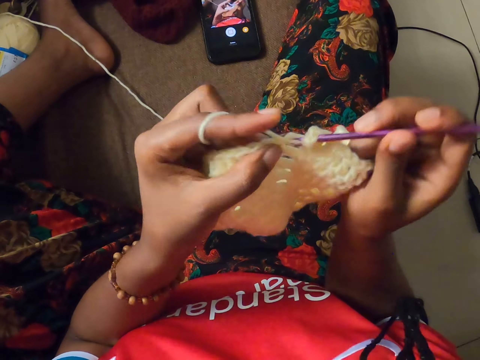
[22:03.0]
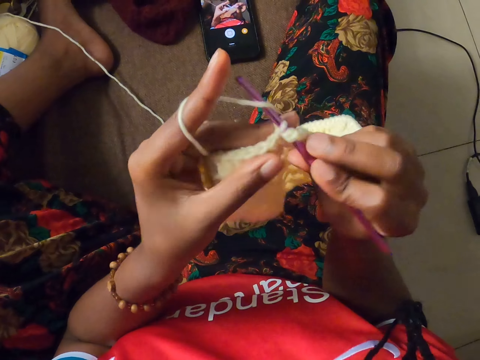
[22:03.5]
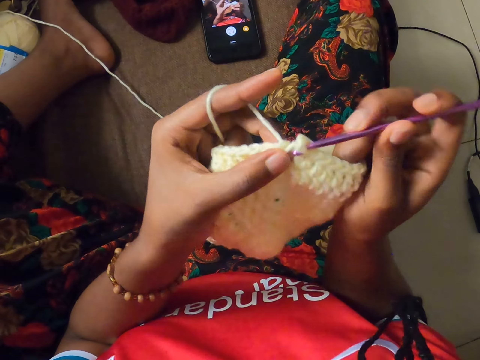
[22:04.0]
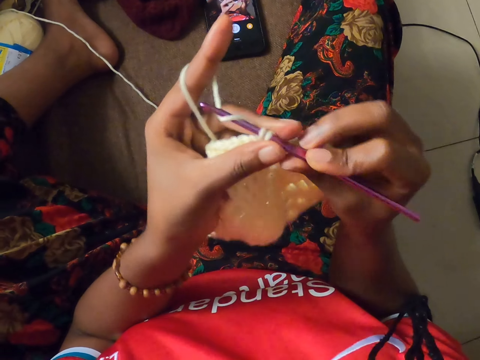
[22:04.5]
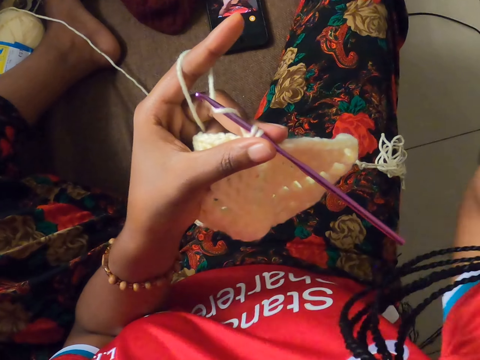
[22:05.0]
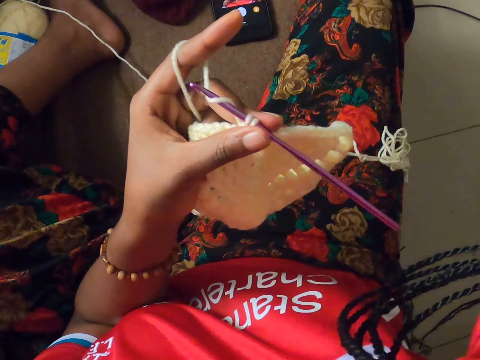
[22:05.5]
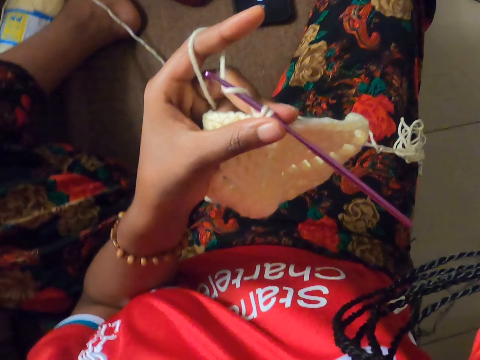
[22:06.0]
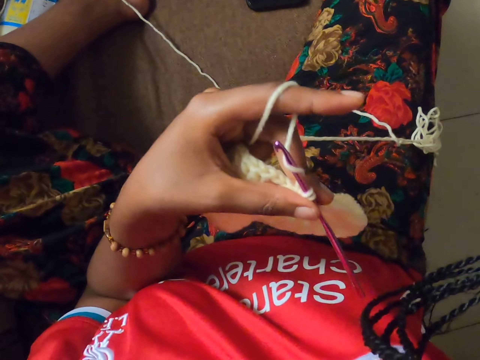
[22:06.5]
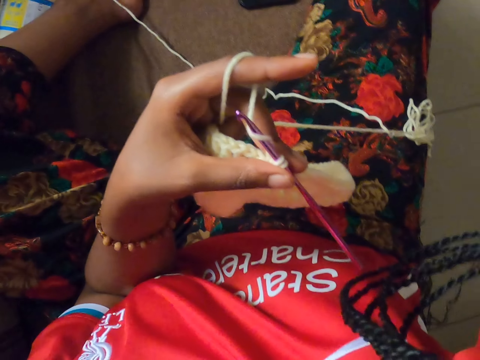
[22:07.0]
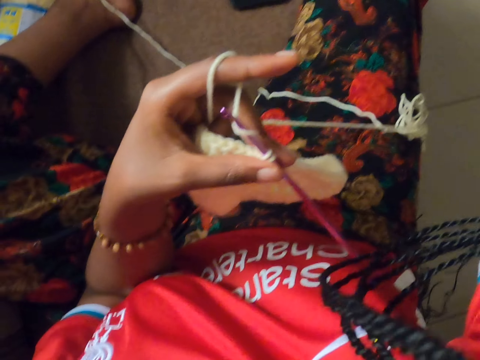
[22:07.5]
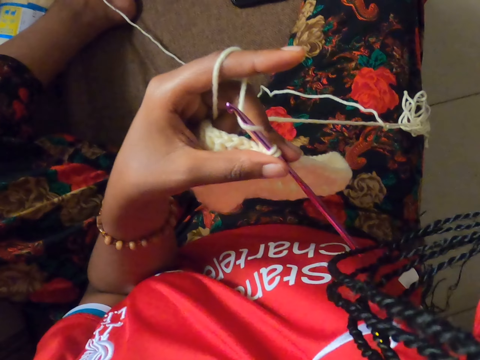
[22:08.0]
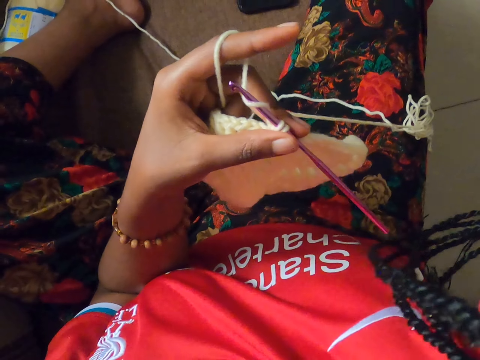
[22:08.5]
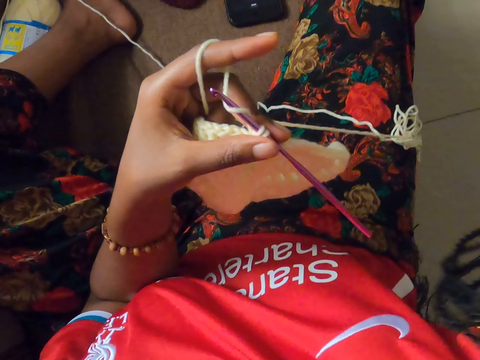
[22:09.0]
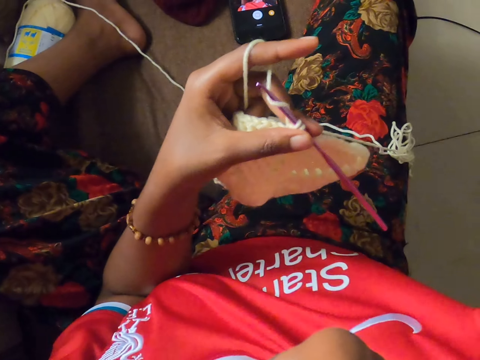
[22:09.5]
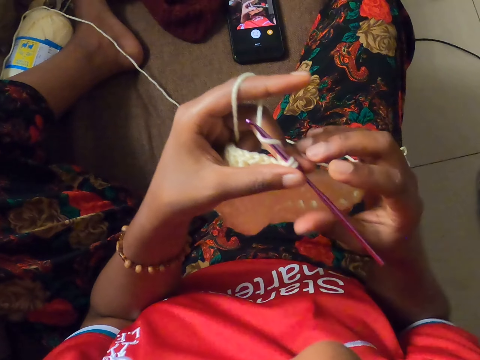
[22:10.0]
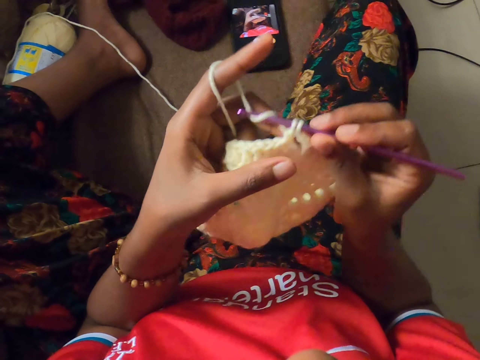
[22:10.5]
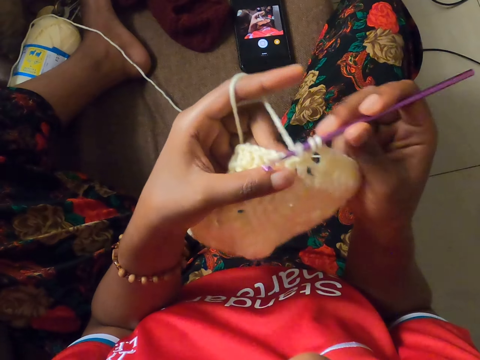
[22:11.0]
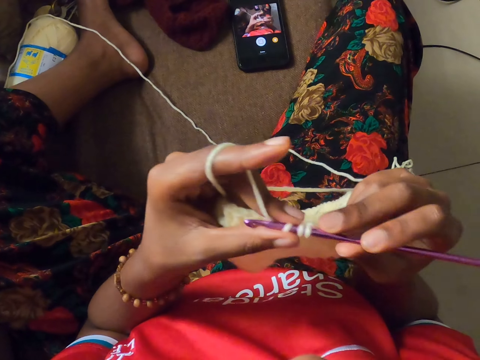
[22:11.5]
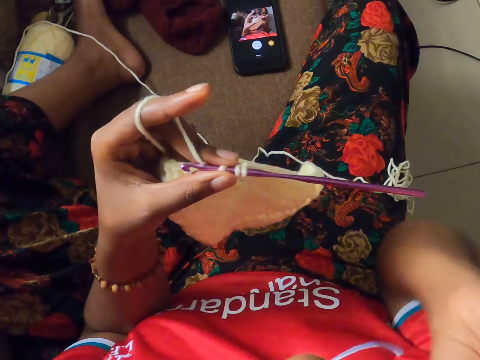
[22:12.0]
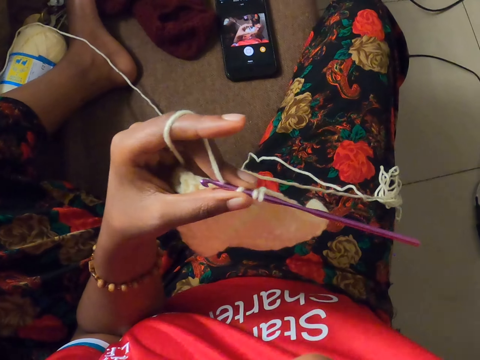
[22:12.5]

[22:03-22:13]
The camera wearer passes the crochet hook from her right hand to her left hand. She raises the right hand. She adjusts her hair with her right hand. She knits cloth with a crochet. She raises the right hand.

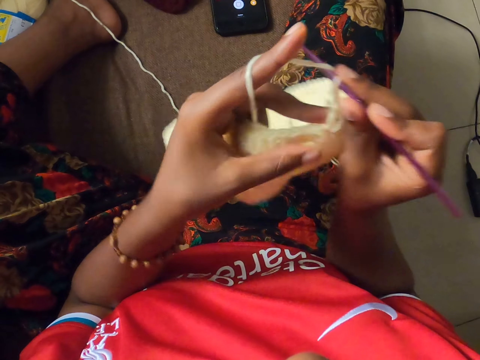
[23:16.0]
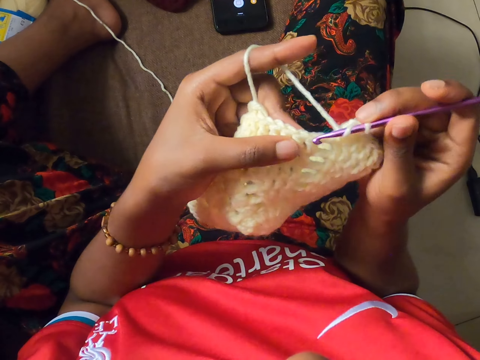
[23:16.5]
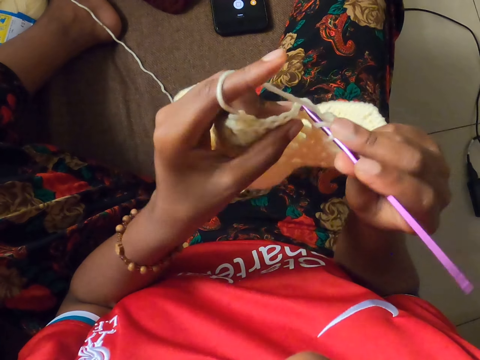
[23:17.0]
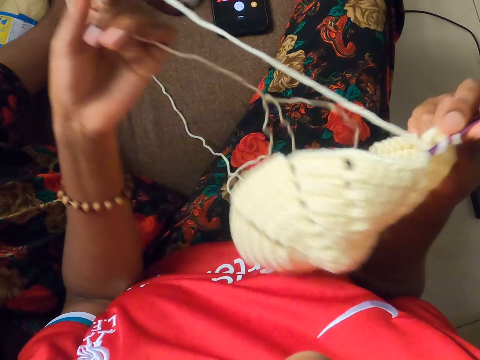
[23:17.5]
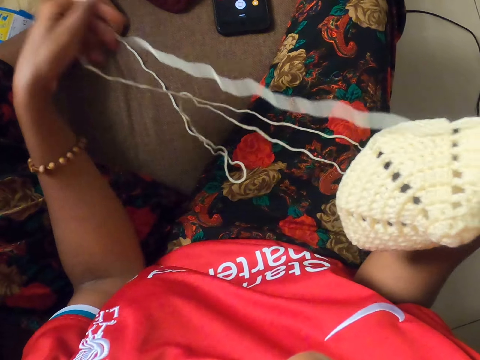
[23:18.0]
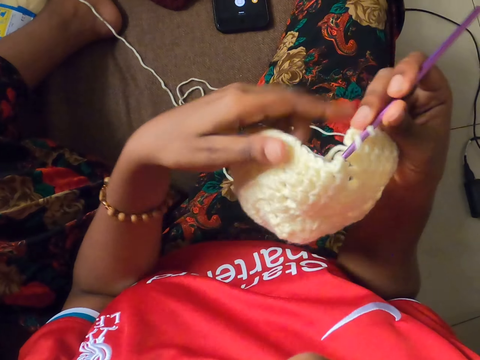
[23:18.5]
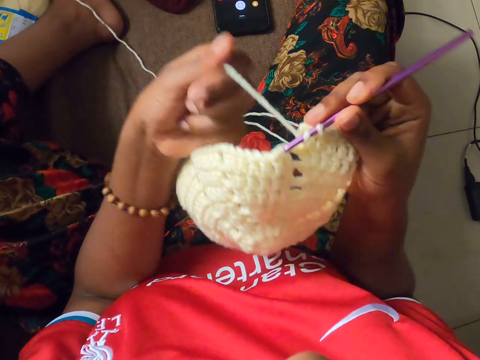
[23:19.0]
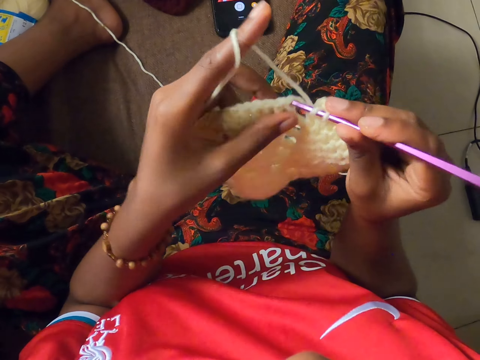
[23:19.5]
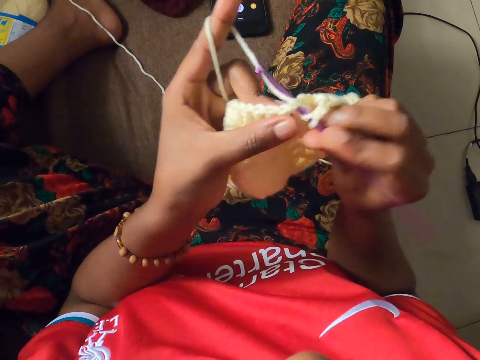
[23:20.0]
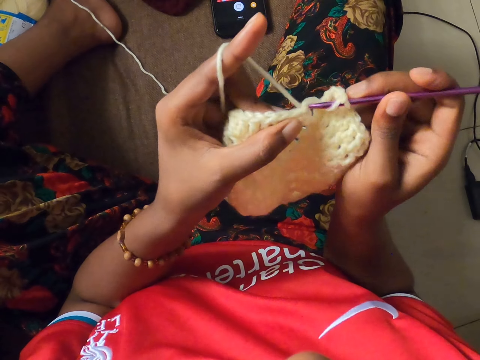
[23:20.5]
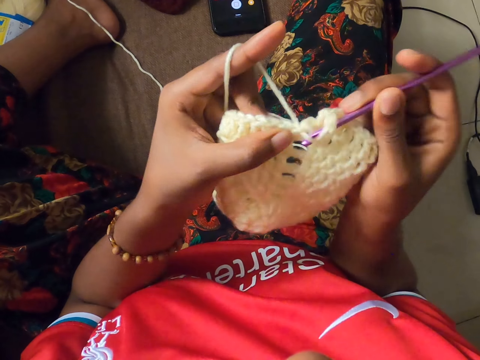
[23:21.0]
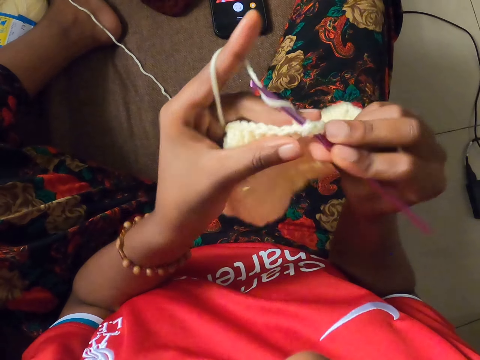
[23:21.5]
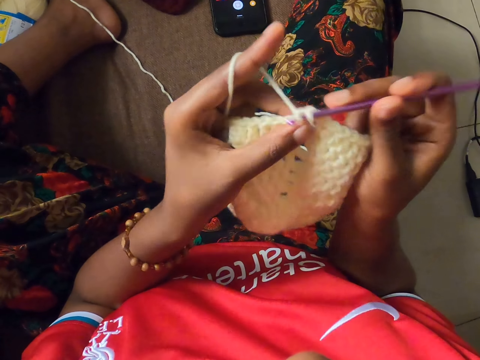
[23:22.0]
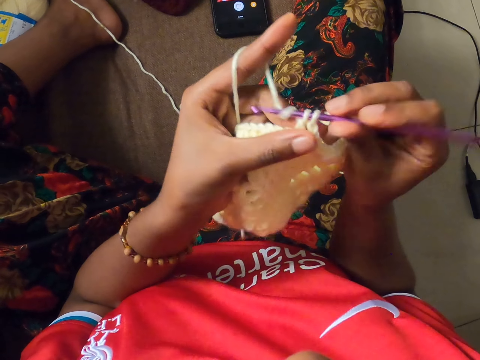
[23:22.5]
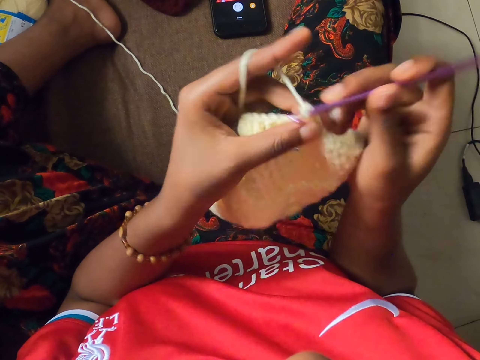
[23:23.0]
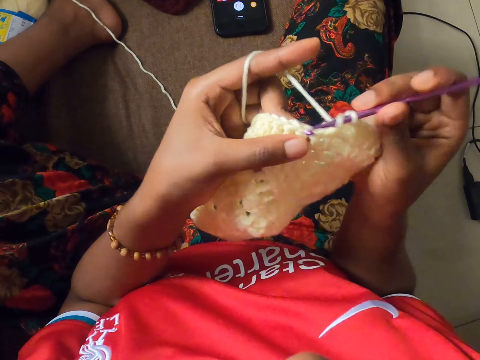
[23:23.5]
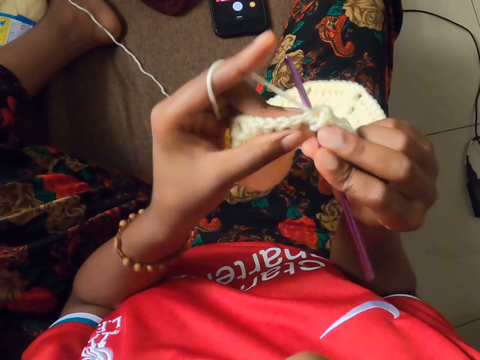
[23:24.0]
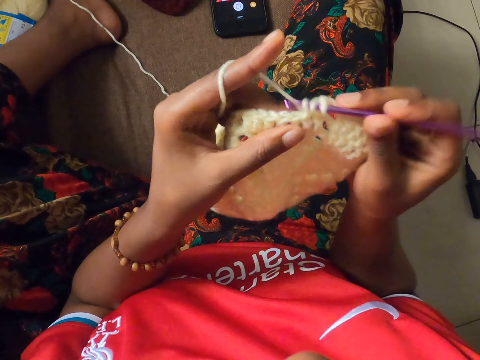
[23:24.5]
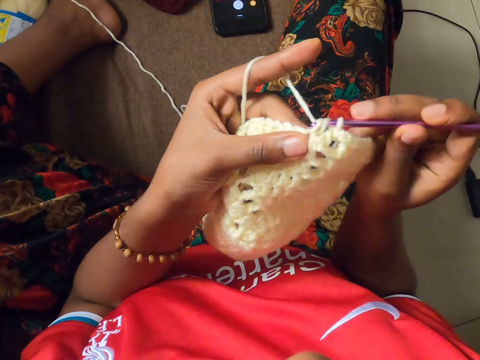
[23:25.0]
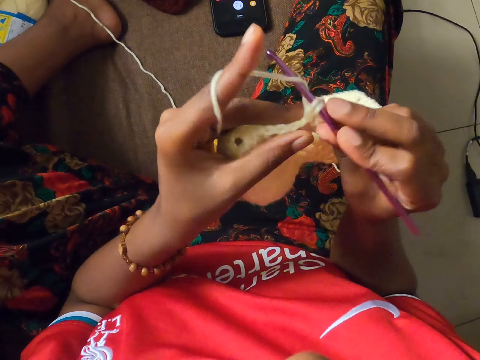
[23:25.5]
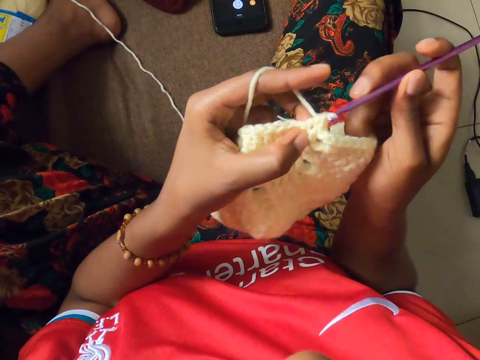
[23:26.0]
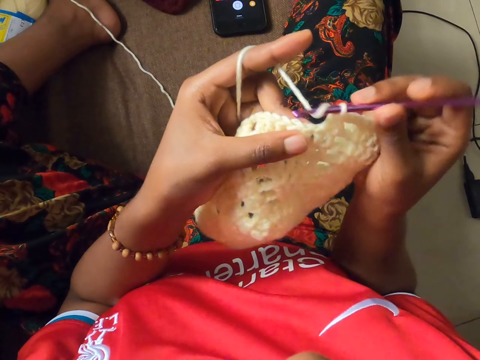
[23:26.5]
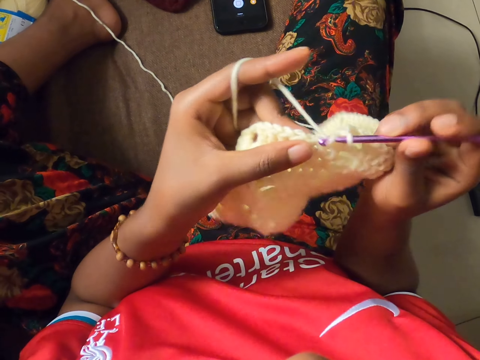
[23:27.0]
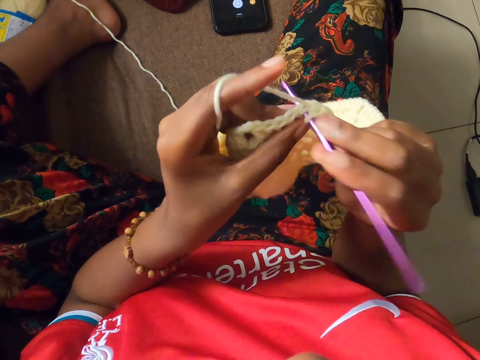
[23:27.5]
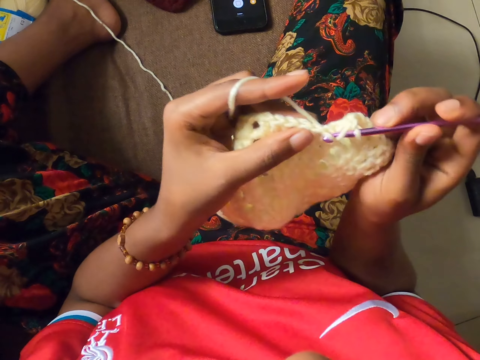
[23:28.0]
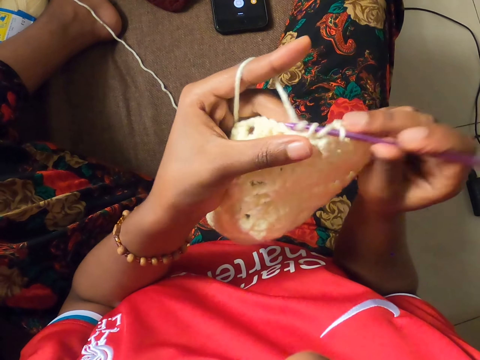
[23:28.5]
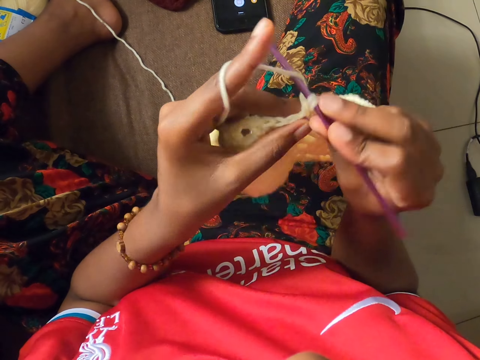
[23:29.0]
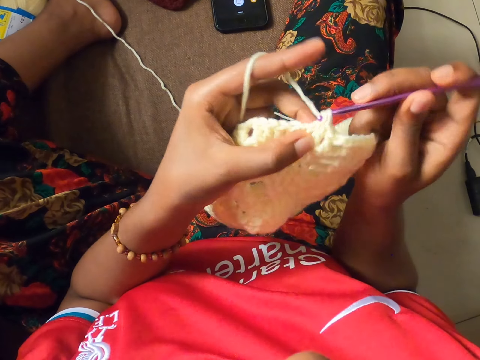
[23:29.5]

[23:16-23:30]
The camera wearer holds the crochet coaster with her left hand. She pulls the yarn from the crochet coaster with her left hand. She holds the crochet coaster with her left hand again. She sets the thread in position. She crochets the yarn in her left hand with the crochet hook in her right hand. She is knitting.

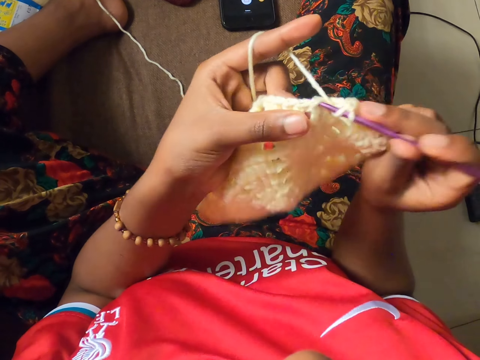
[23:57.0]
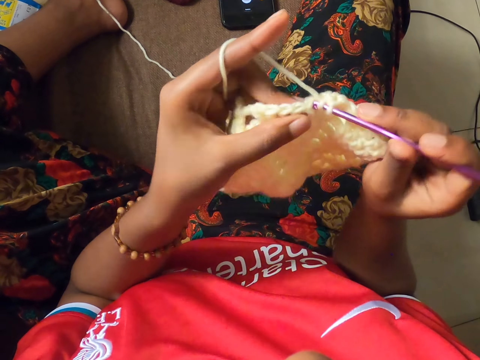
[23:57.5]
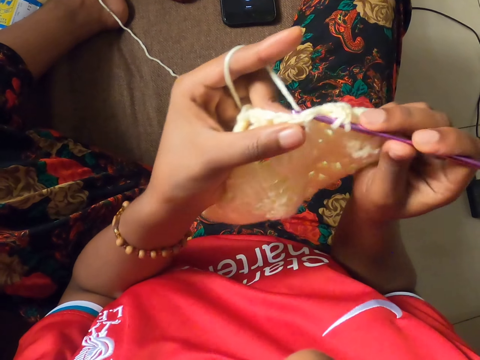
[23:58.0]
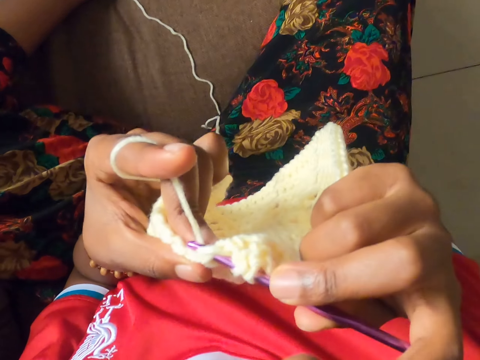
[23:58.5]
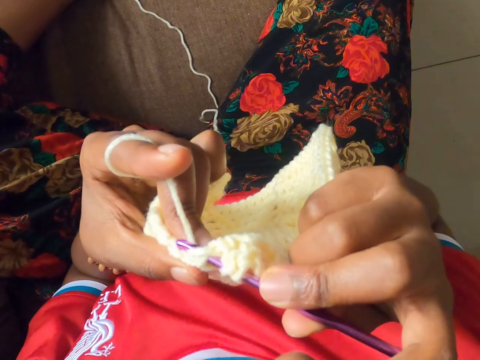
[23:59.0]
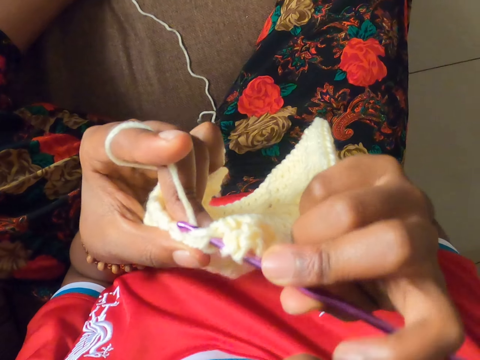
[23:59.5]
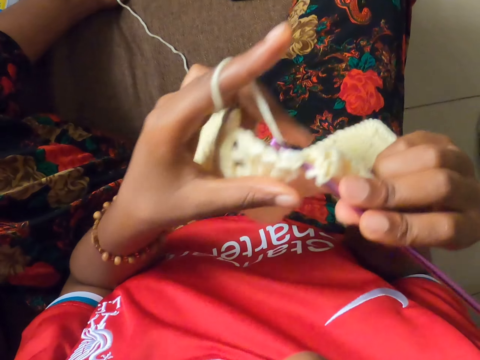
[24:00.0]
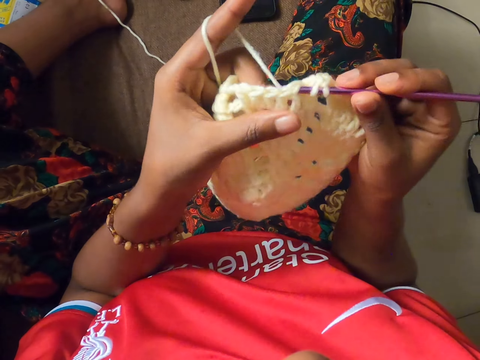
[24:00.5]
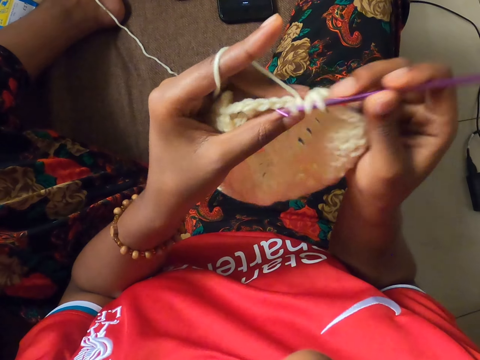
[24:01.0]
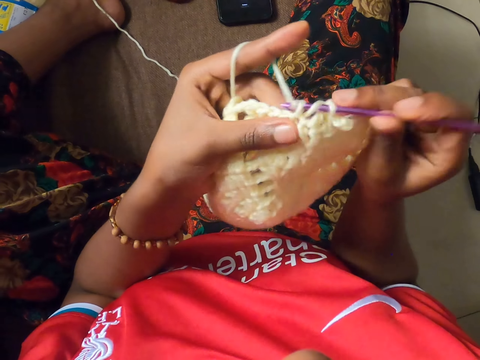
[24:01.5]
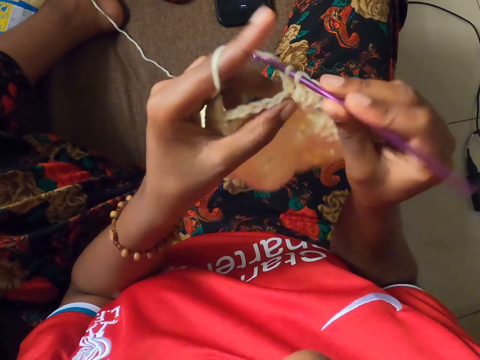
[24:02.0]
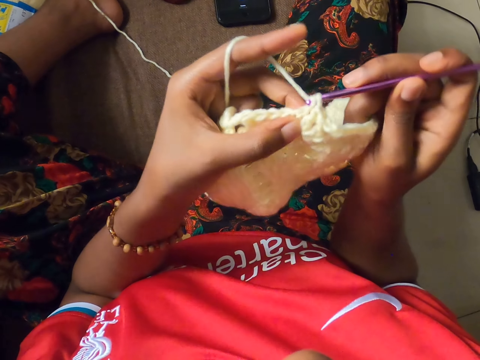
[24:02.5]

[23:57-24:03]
The camera wearer scratches her face with her right hand. She removes her right hand from her face.
